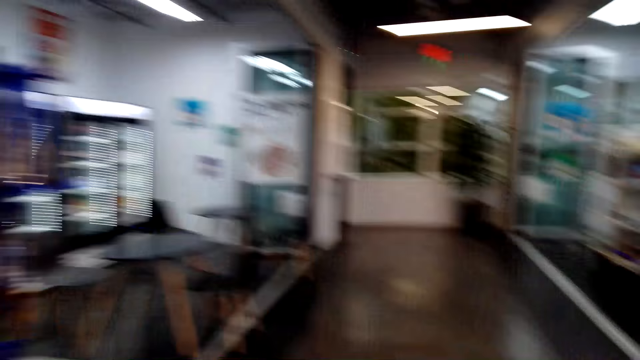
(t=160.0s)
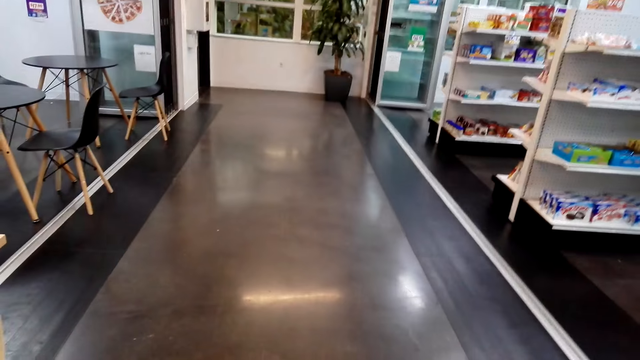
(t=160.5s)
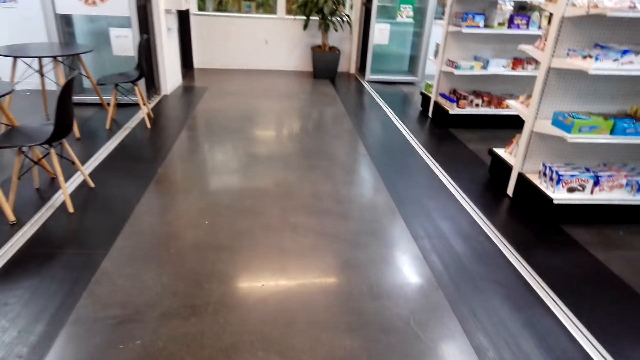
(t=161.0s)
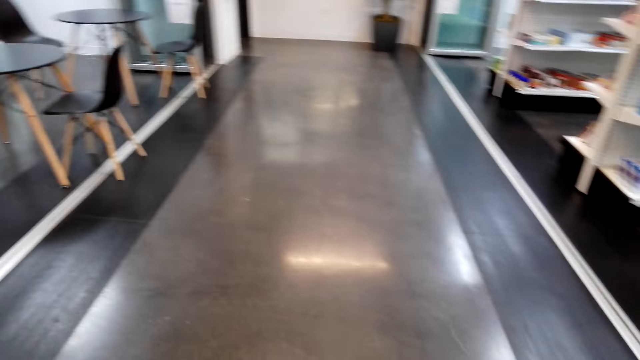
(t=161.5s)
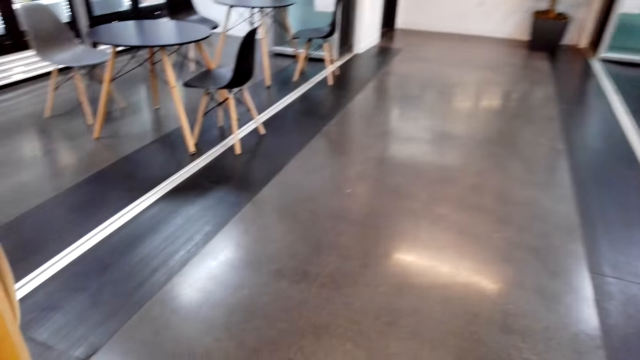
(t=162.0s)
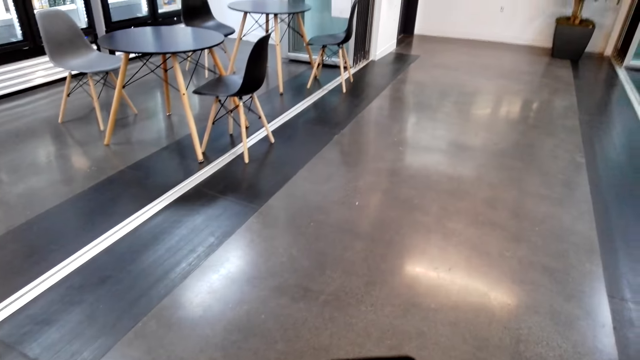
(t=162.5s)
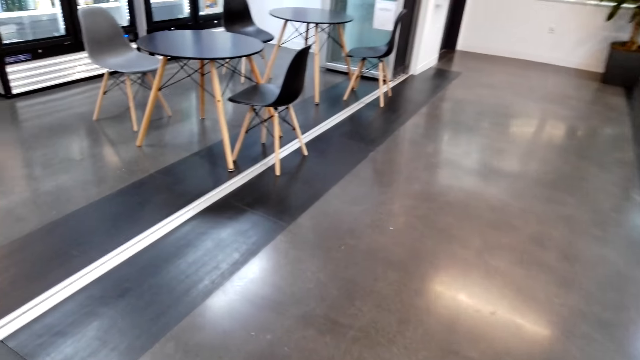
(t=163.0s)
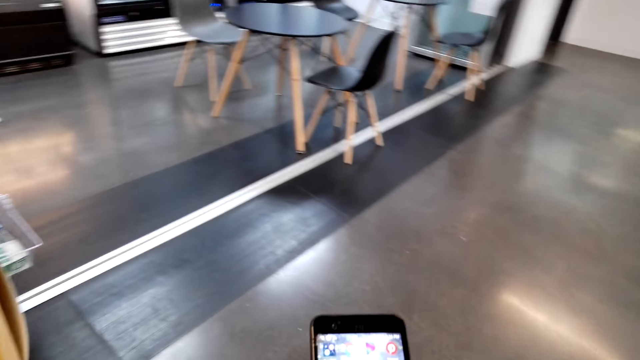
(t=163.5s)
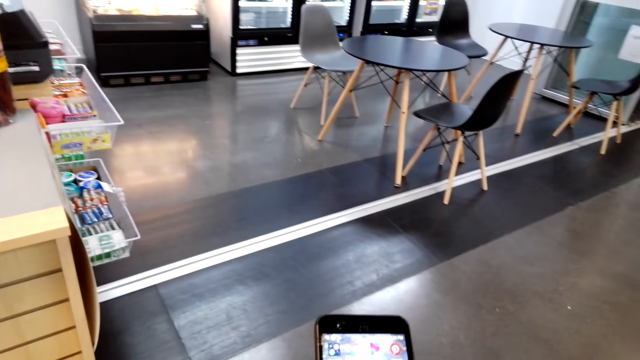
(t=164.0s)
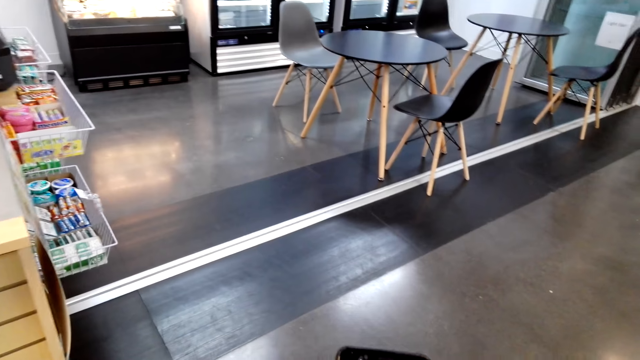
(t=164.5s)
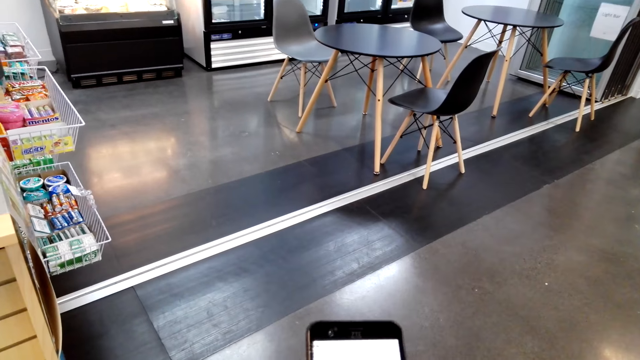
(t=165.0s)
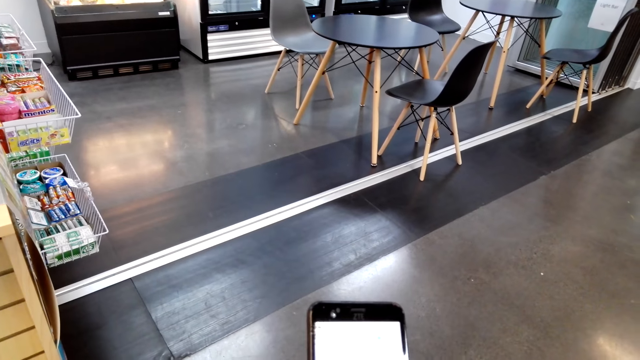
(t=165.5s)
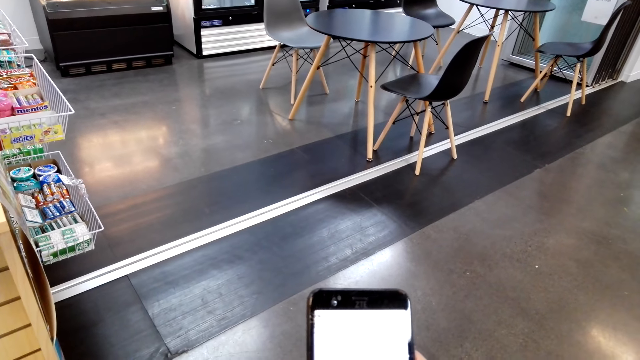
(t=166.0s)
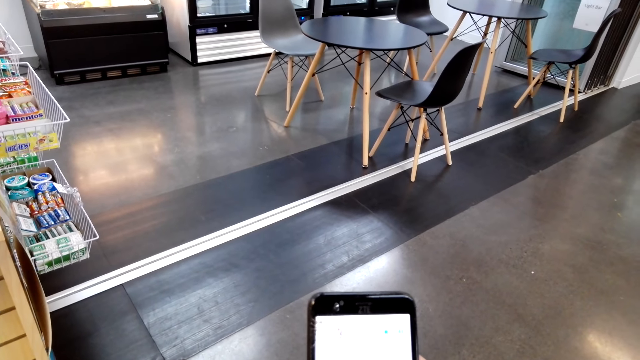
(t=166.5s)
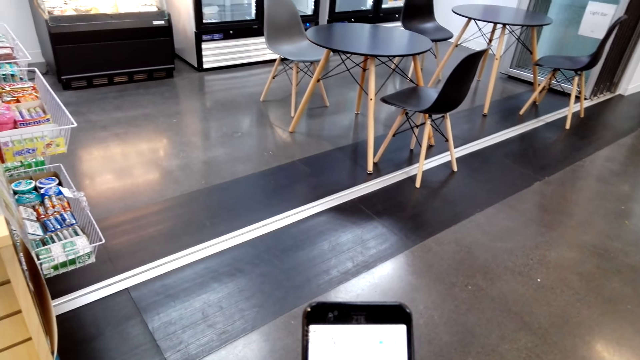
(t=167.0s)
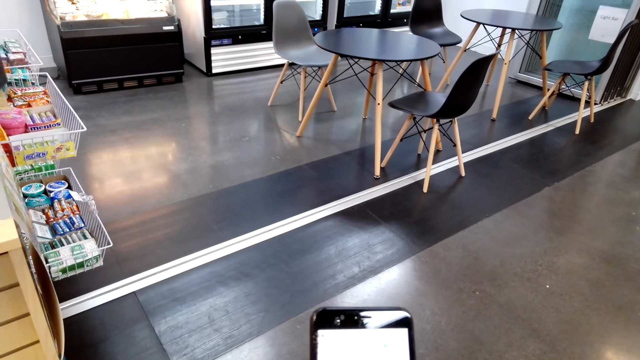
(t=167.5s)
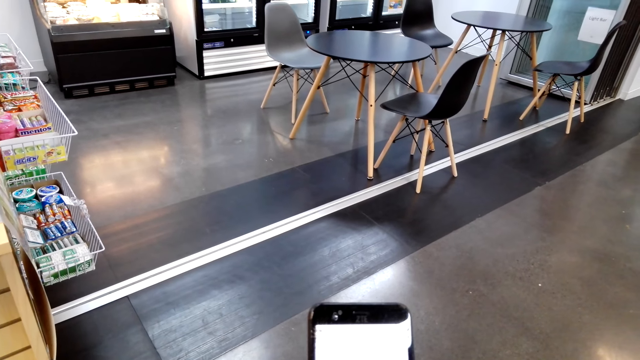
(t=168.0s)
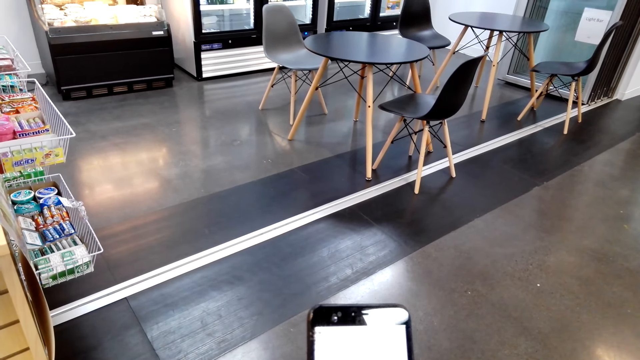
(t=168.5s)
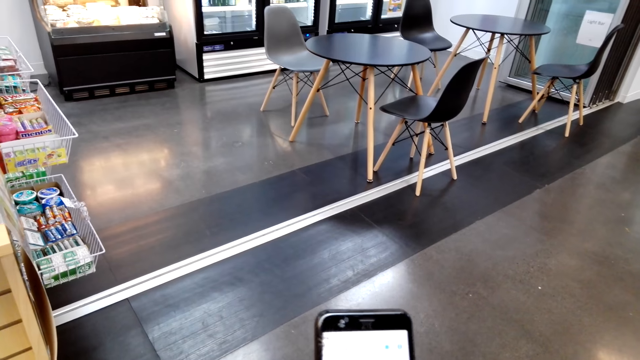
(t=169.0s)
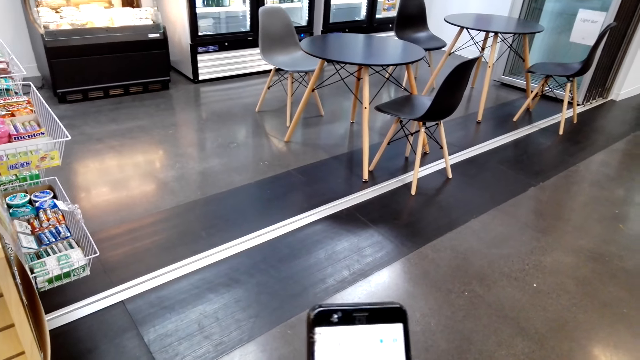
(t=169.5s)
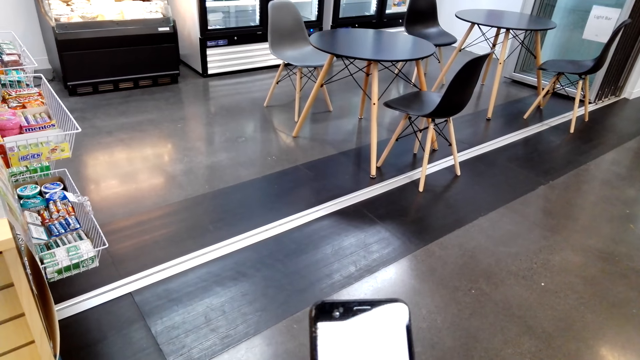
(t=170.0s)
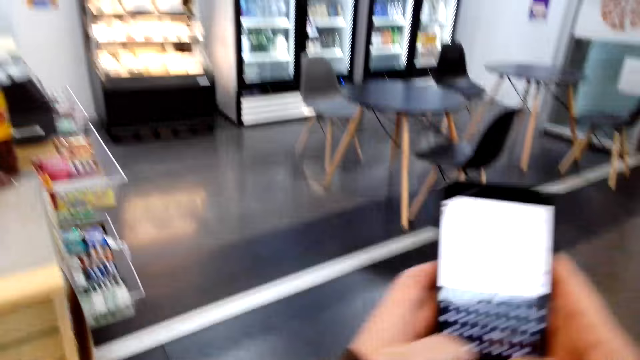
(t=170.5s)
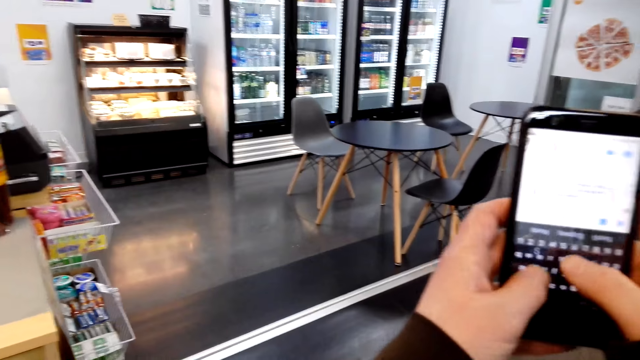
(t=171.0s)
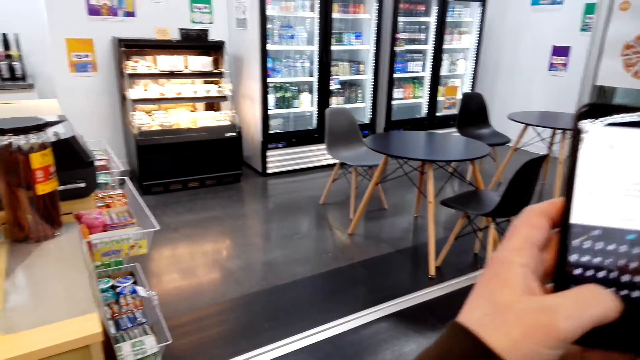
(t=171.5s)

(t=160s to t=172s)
The camera wearer walks around. They browse their phone. They use the phone.

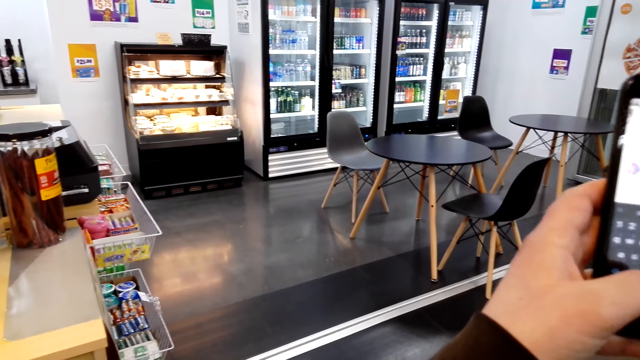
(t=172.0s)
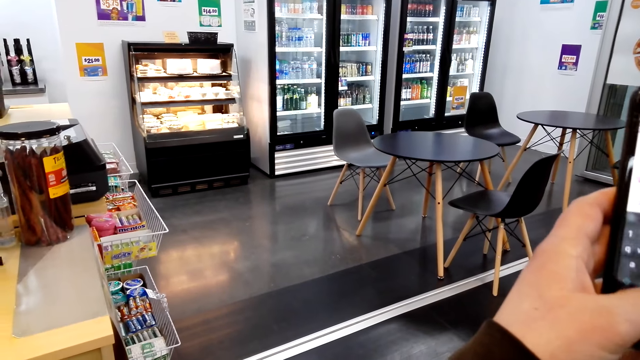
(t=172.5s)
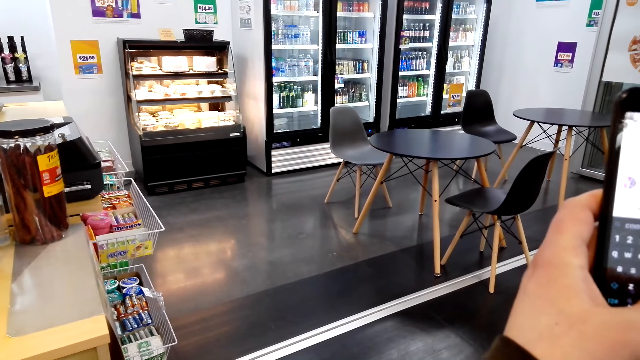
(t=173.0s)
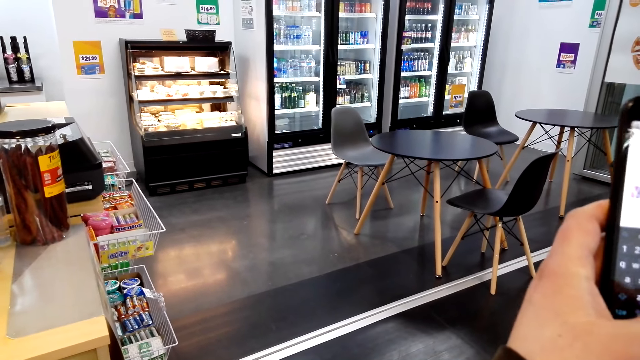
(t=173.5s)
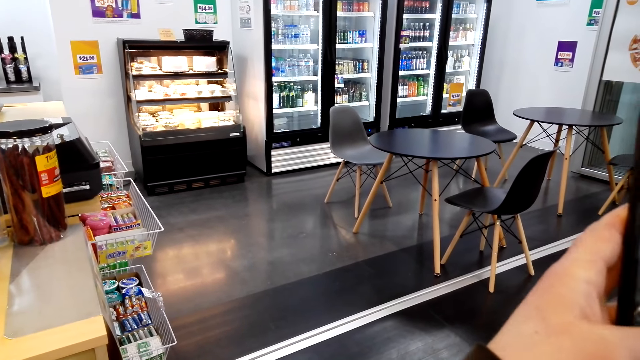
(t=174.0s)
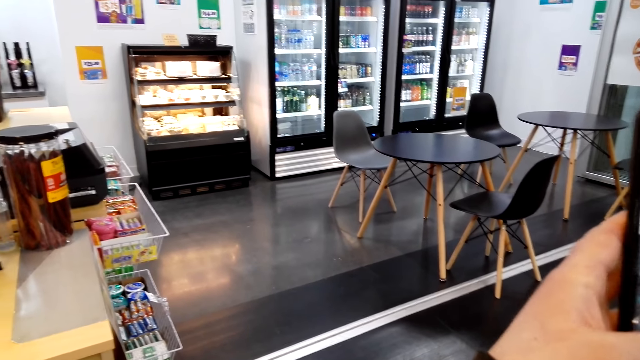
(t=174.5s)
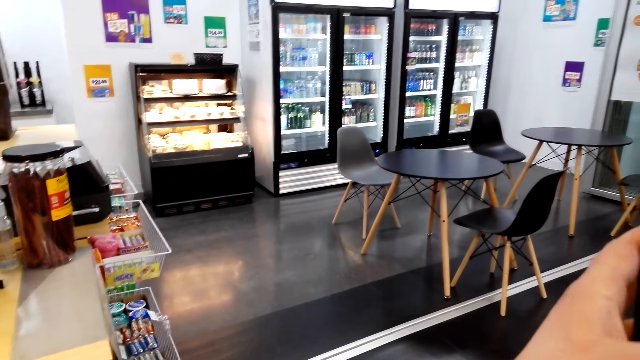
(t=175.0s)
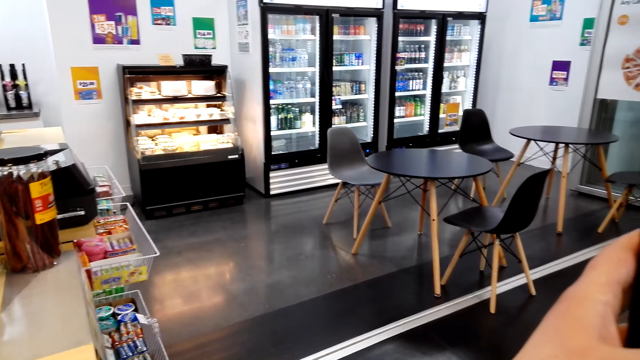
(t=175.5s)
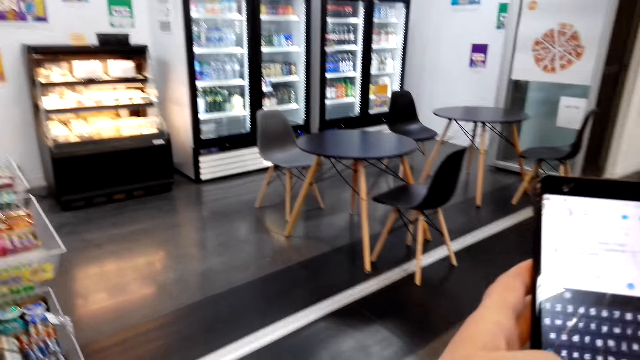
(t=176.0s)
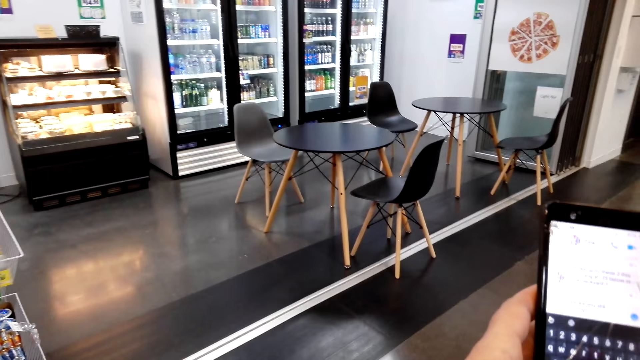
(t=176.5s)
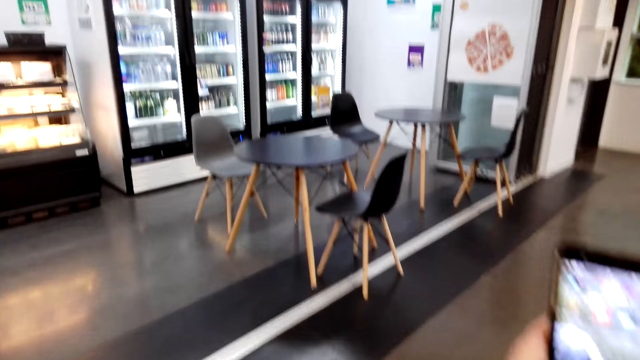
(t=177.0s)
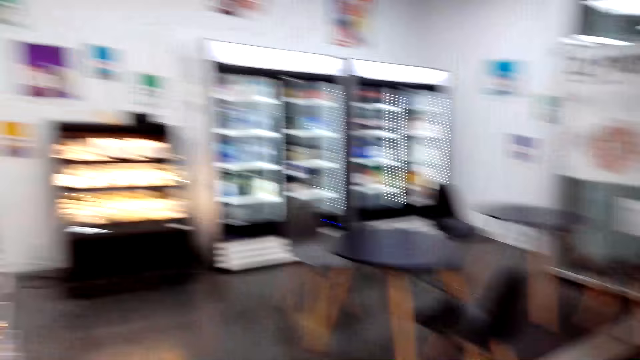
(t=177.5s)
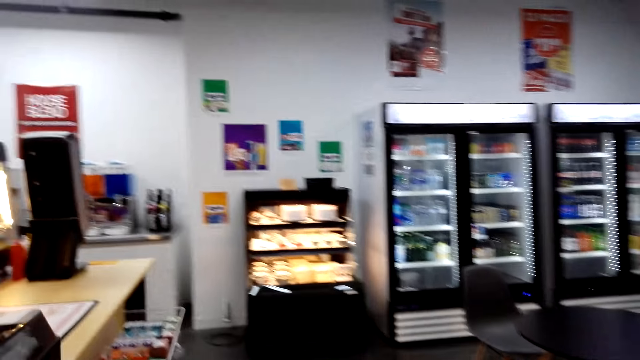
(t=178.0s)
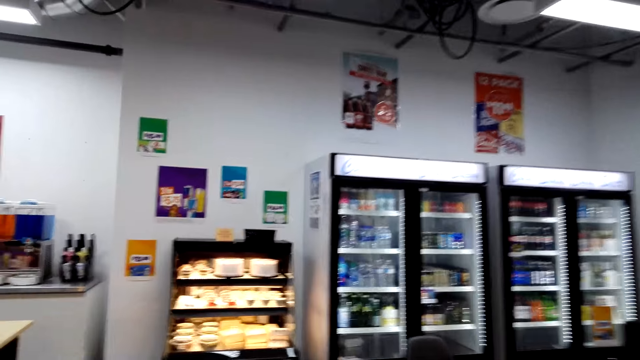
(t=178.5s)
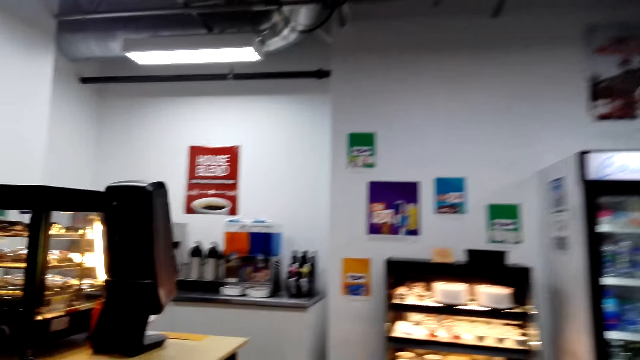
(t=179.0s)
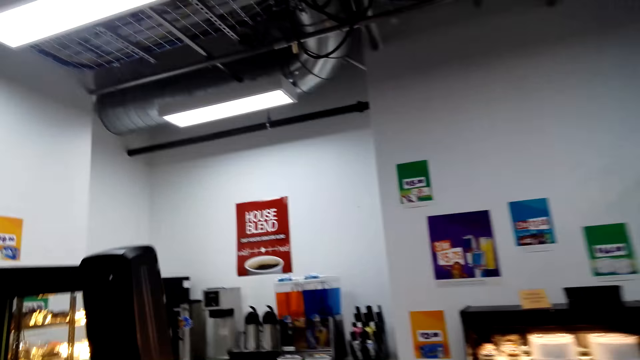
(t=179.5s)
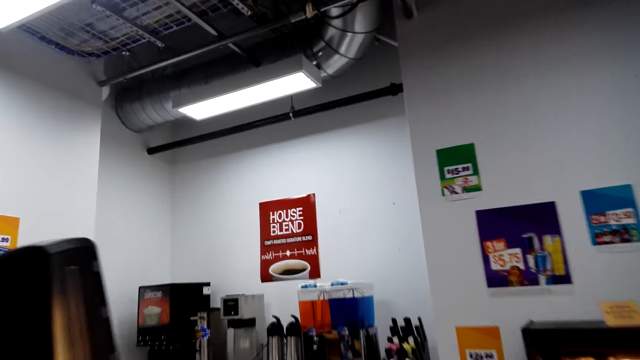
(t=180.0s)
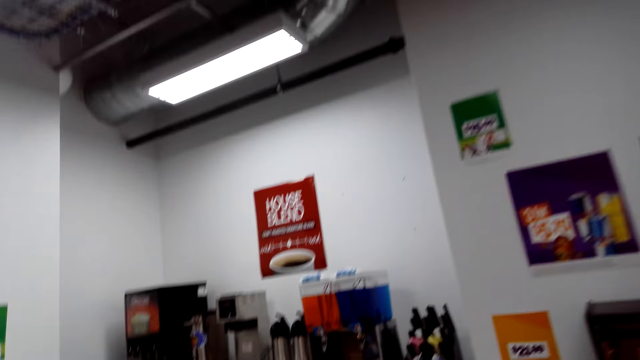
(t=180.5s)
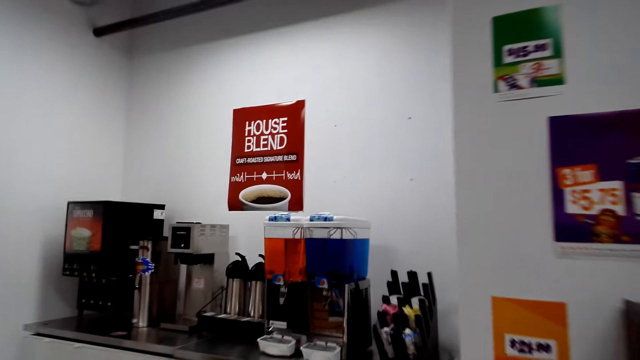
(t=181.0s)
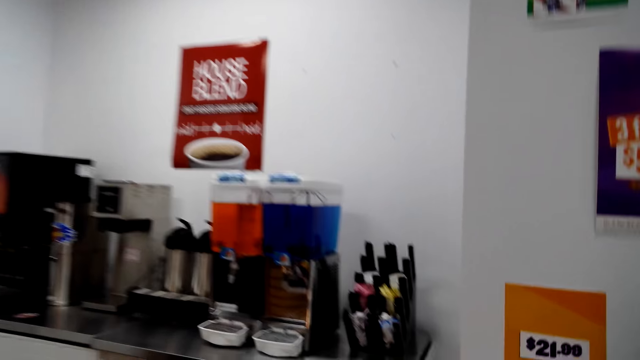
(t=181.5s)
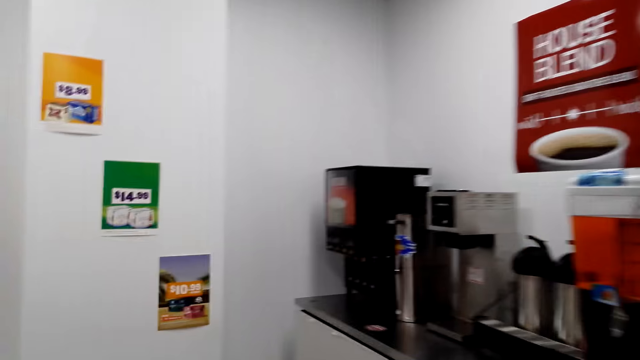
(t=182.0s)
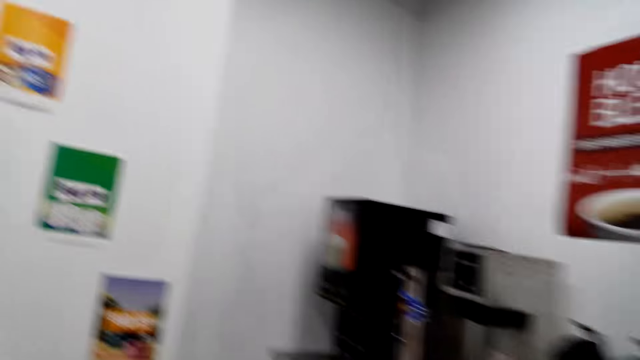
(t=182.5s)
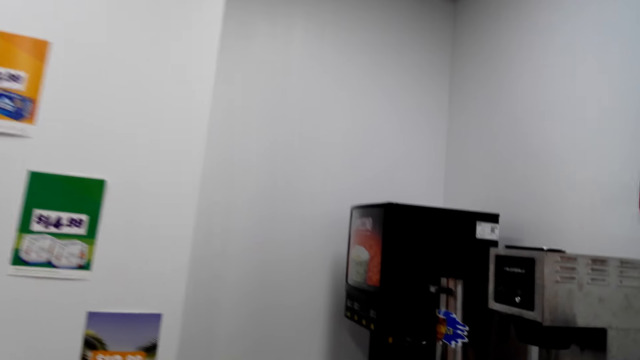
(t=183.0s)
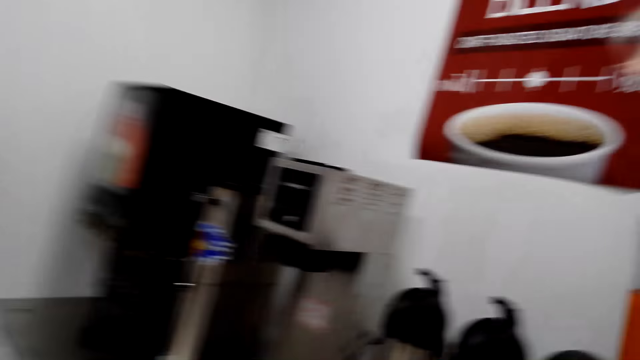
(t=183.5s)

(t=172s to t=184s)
The camera wearer walks around.
